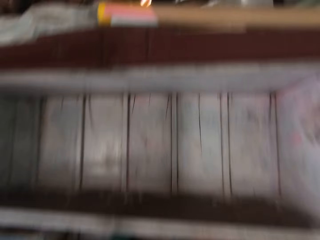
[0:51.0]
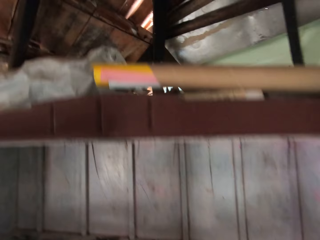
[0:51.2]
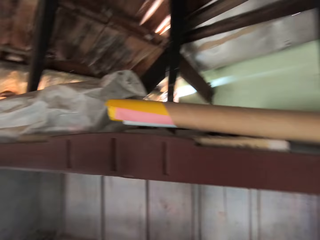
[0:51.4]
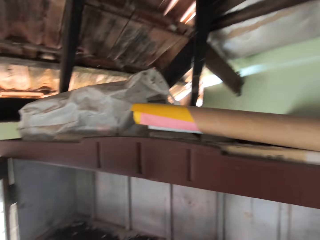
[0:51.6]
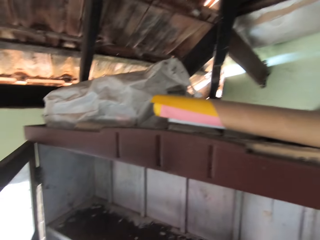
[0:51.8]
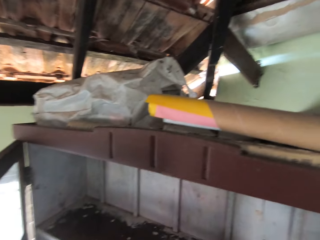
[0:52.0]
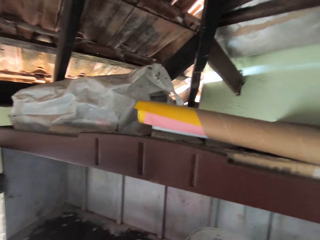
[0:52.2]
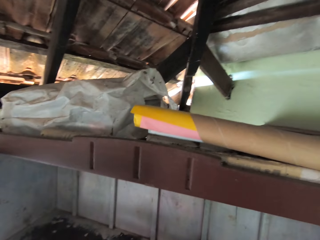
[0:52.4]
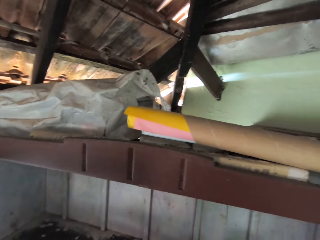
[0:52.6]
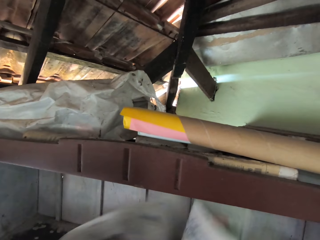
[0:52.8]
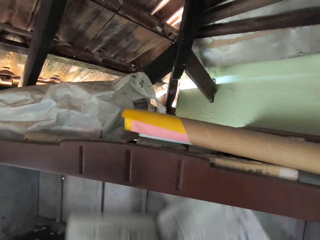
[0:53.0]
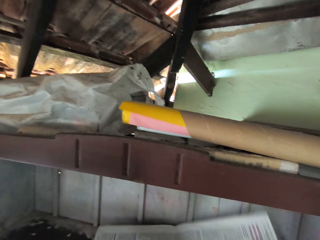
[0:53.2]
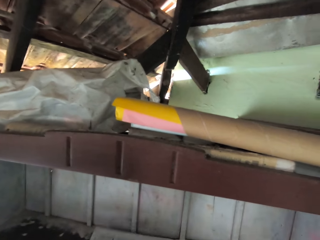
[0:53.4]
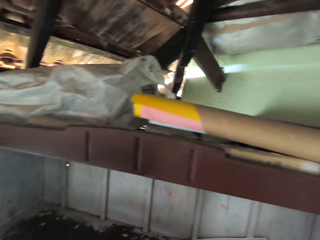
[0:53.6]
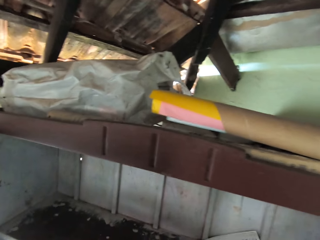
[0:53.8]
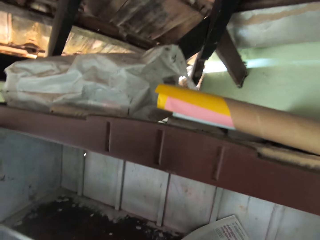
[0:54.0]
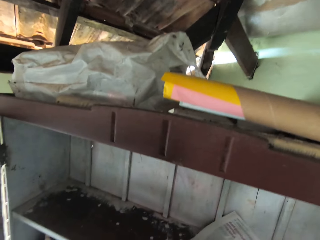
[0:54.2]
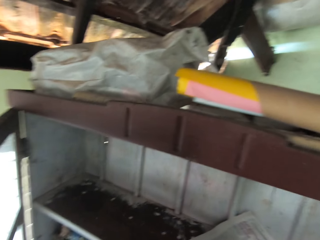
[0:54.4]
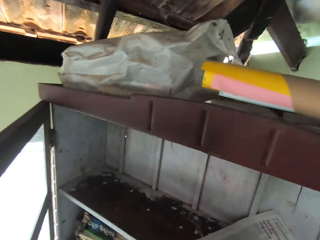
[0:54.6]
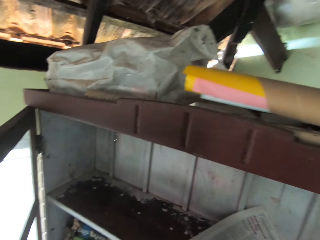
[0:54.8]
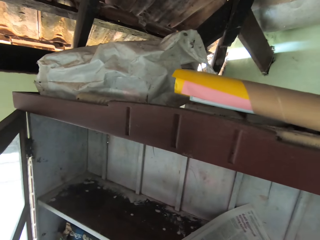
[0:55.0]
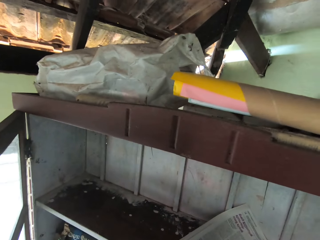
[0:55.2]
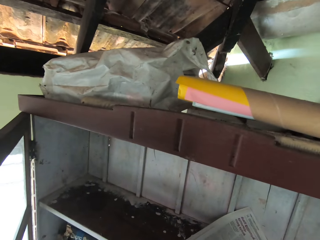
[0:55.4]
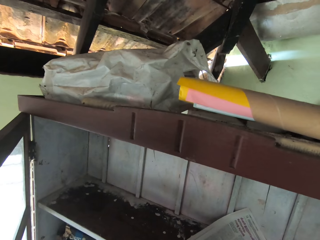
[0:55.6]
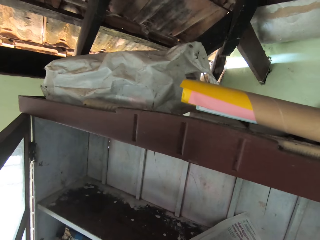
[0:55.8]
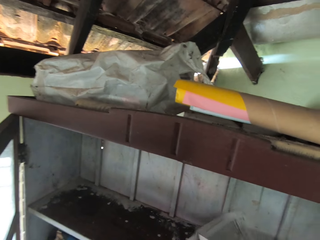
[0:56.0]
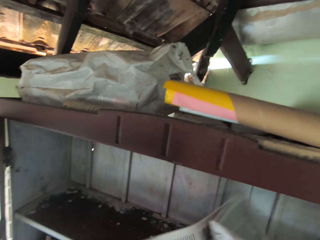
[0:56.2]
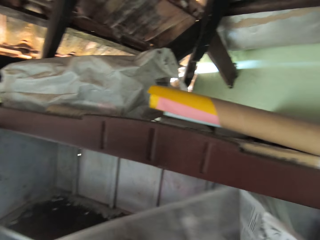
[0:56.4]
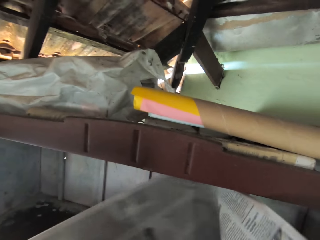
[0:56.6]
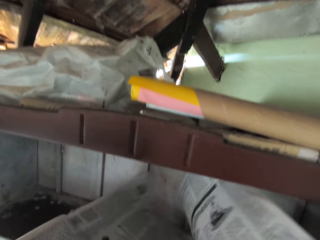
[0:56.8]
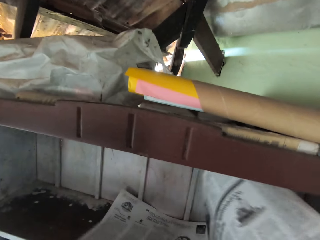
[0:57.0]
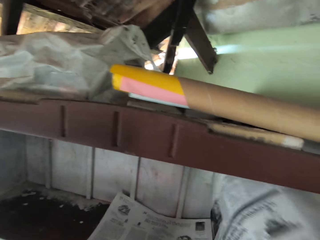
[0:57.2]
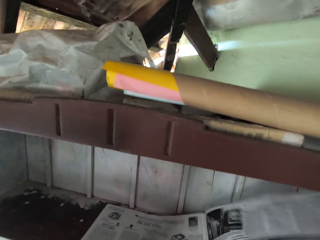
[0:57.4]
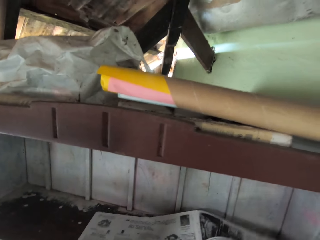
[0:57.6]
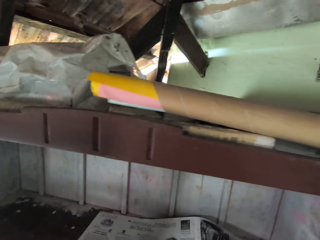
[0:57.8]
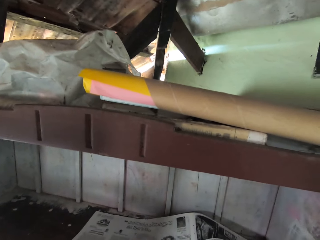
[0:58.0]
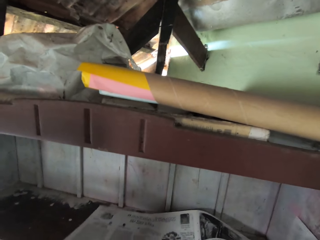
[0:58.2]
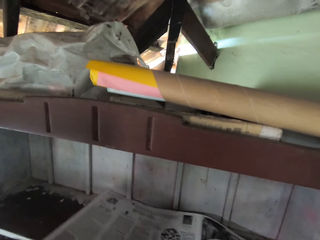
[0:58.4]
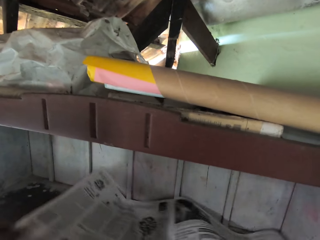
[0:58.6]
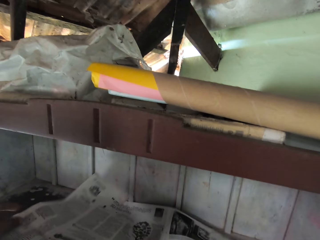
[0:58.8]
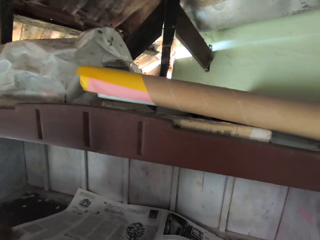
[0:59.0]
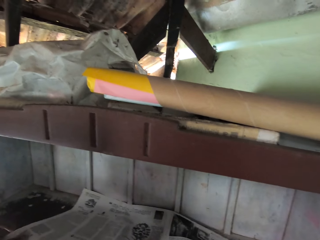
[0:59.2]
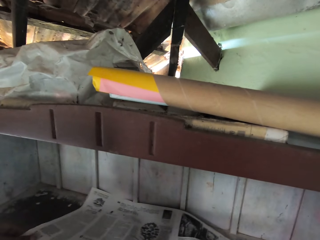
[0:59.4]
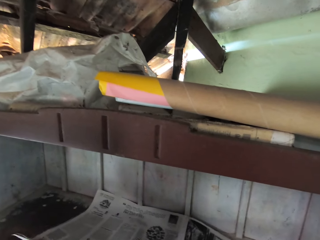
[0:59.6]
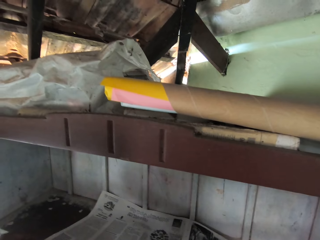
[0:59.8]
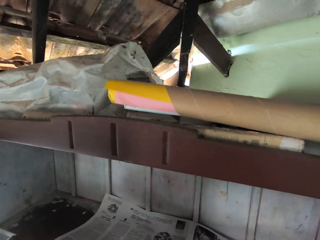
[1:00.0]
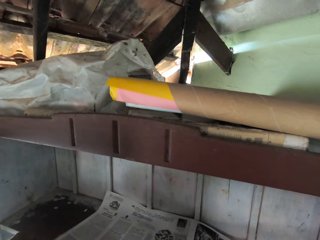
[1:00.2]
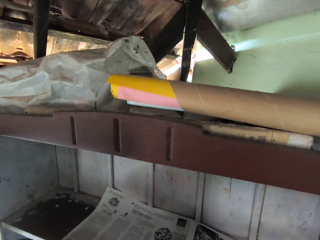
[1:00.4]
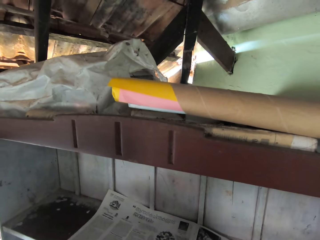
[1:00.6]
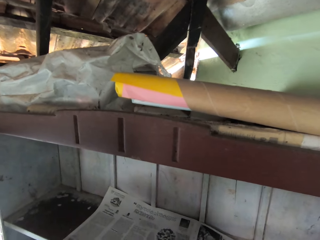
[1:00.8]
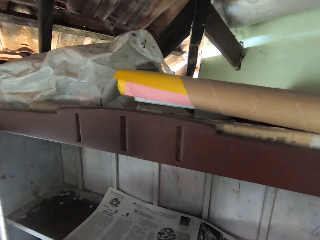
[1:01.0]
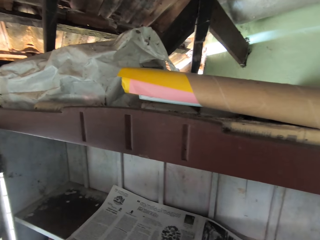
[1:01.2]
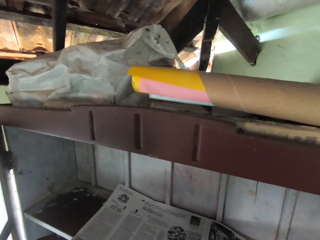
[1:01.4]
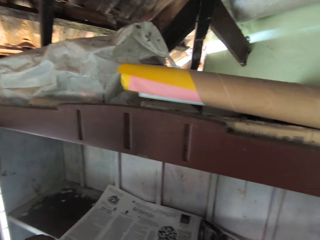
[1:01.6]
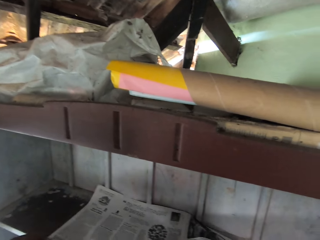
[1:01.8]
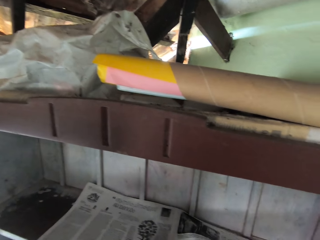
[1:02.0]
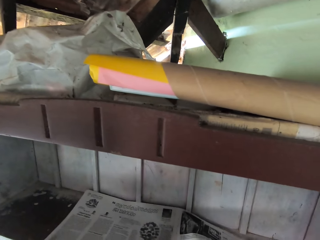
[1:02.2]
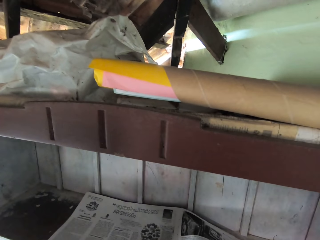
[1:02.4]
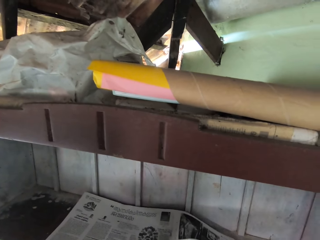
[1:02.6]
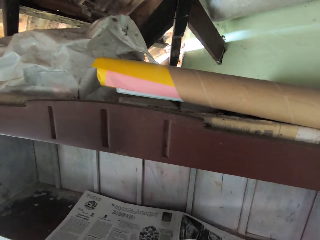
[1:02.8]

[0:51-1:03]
The camera wearer climbs a stool. They open a newspaper and arrange the newspaper in the bookshelf.

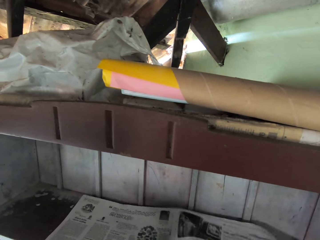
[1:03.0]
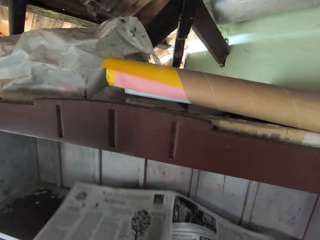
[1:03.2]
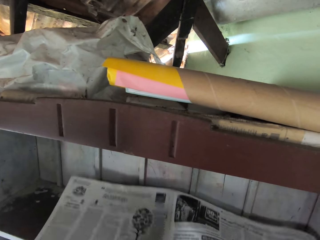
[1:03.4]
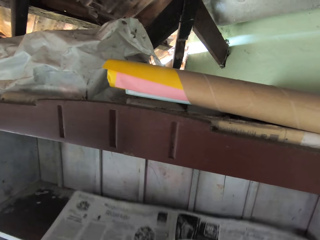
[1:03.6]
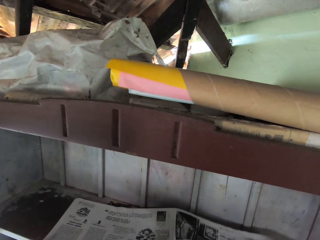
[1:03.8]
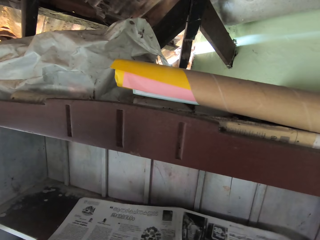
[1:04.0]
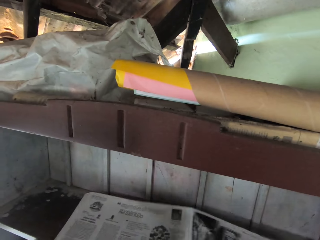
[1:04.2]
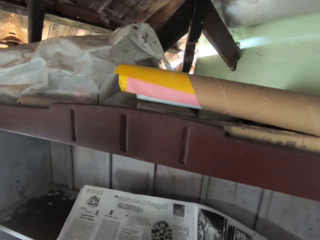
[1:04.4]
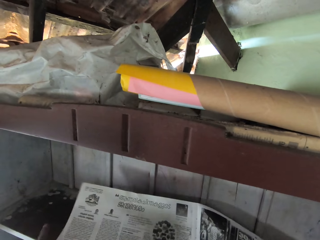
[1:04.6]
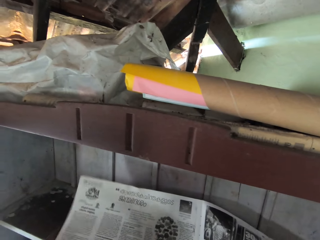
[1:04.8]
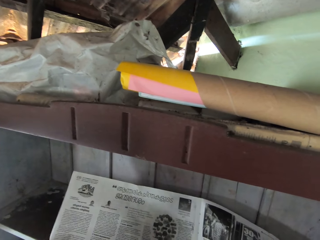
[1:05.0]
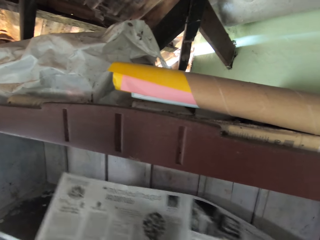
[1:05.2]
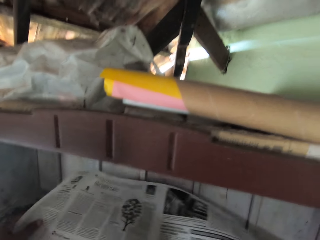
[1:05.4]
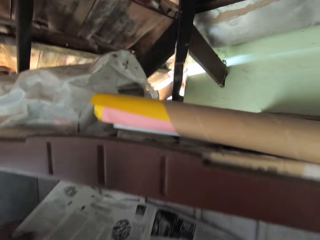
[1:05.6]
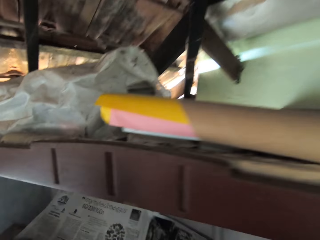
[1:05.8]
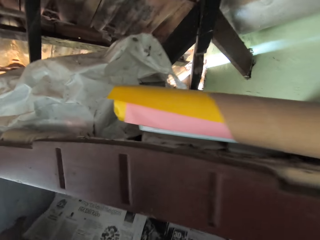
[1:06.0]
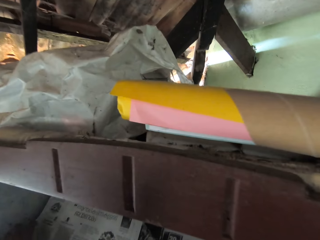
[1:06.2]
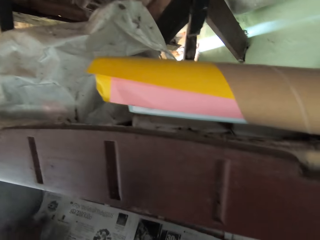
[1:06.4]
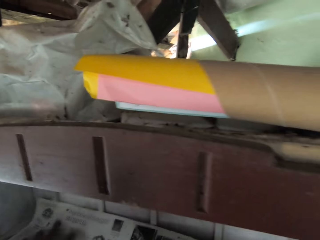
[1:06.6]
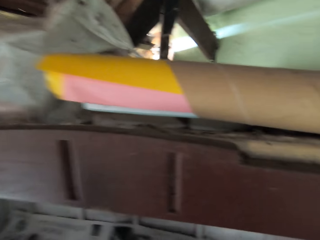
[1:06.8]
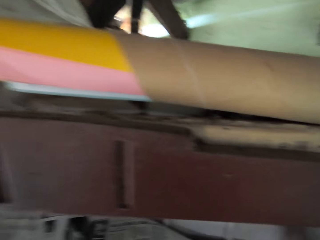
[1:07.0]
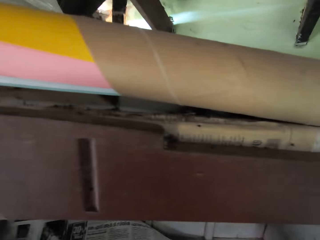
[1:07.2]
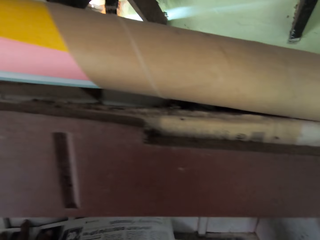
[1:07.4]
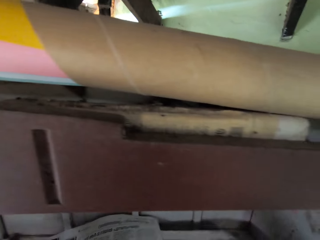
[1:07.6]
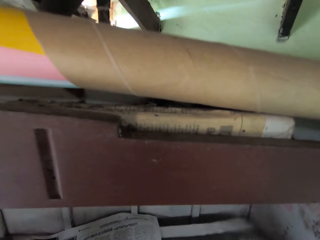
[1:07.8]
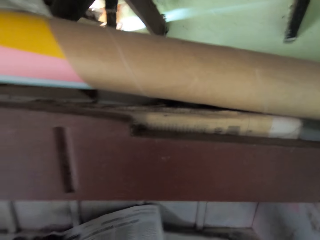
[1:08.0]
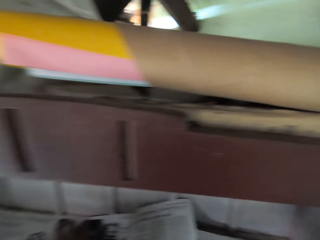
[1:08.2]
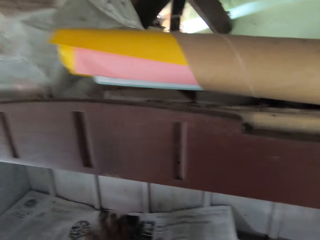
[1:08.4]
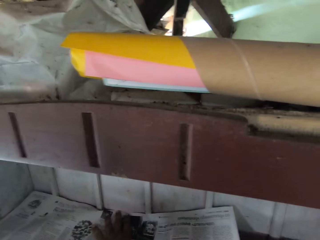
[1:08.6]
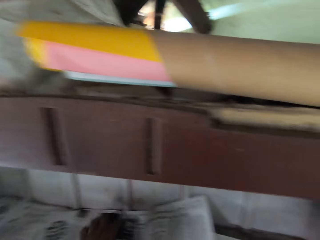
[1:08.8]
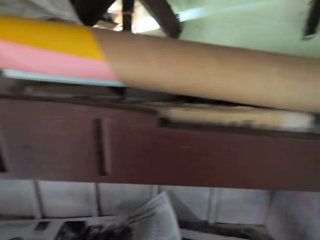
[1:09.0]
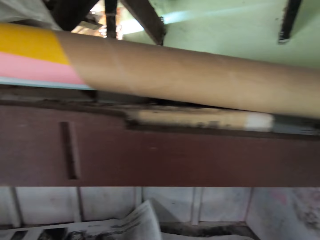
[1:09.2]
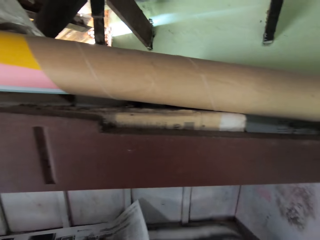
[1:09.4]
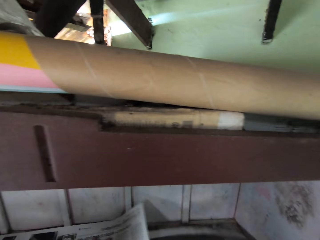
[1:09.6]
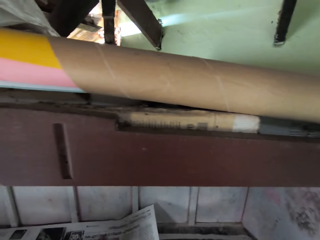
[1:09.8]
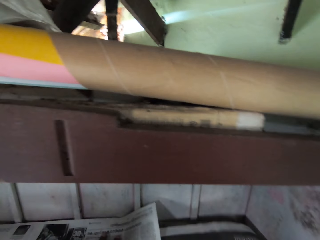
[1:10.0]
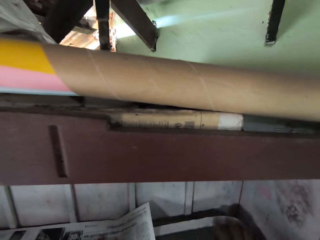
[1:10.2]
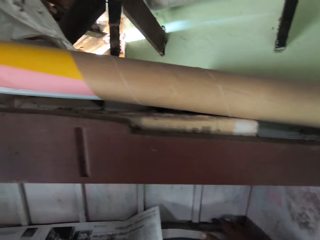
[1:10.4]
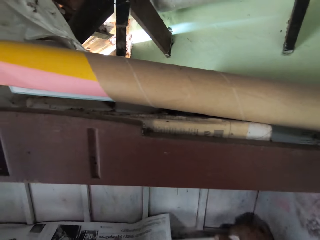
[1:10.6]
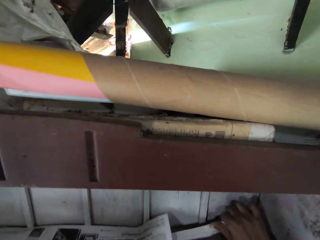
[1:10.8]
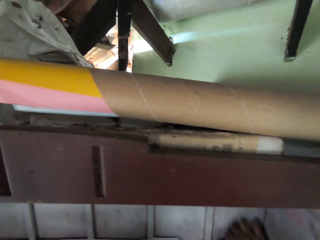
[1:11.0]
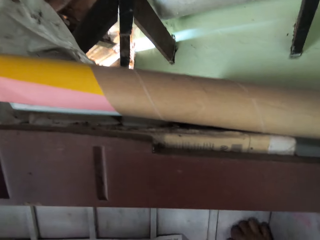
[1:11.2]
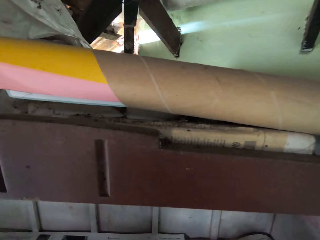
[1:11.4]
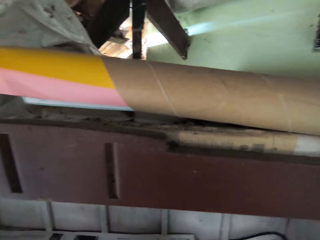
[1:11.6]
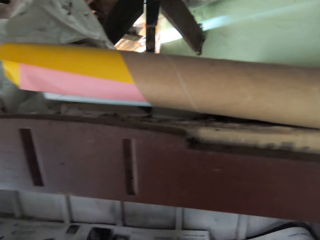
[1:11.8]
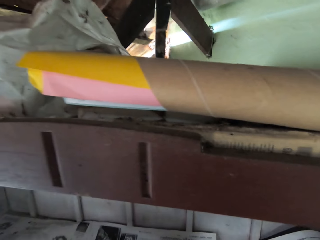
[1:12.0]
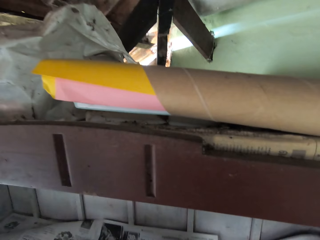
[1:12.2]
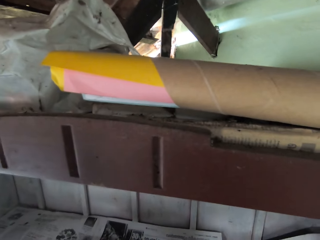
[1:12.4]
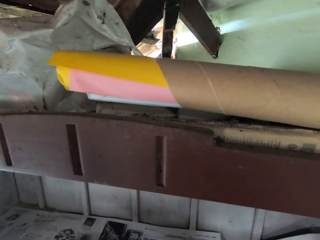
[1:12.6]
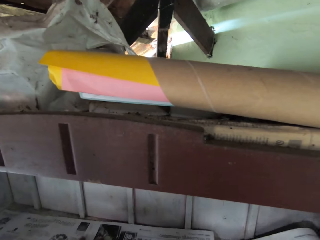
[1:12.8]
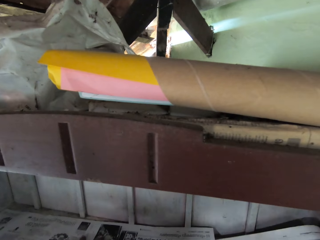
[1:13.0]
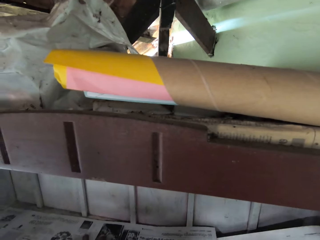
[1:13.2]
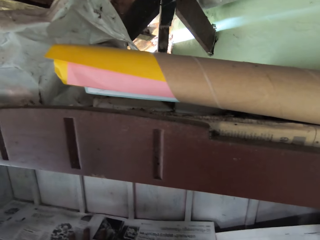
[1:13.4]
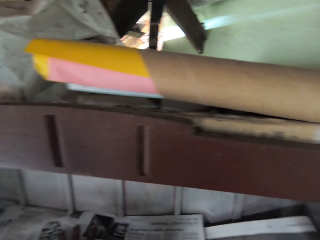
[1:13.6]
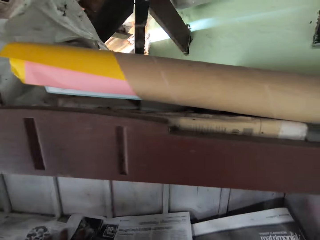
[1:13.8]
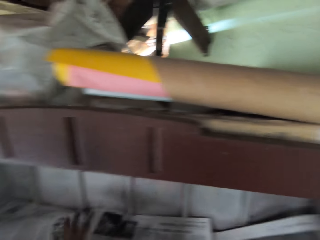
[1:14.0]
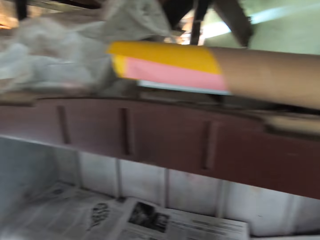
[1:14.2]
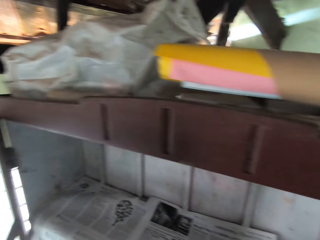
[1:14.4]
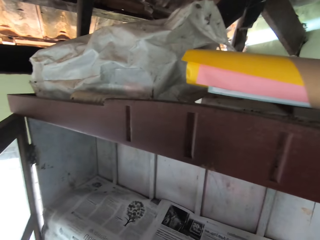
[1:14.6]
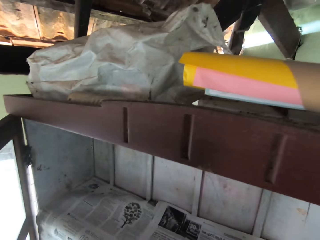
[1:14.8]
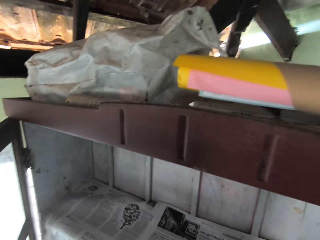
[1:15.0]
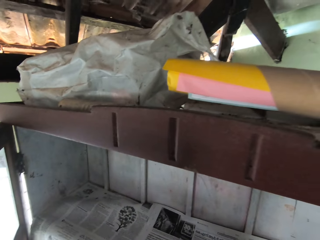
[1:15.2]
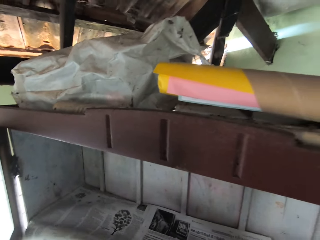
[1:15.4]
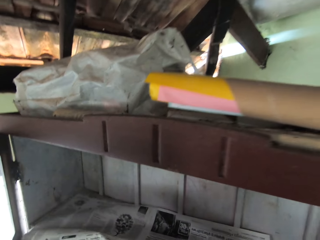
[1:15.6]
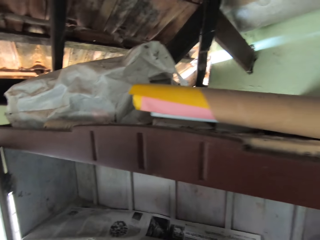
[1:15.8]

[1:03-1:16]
The camera wearer interacts with a man.
